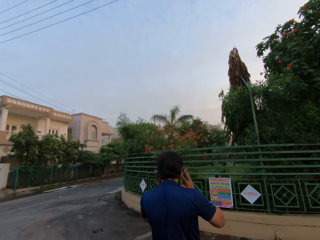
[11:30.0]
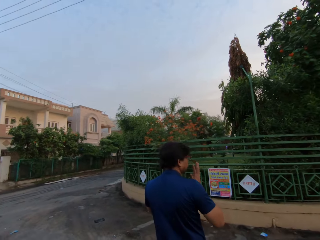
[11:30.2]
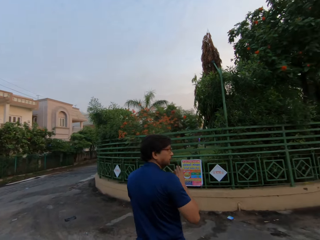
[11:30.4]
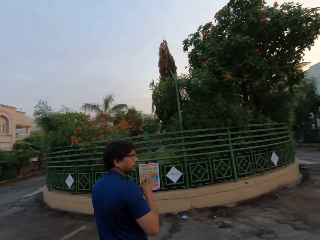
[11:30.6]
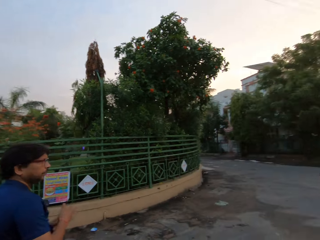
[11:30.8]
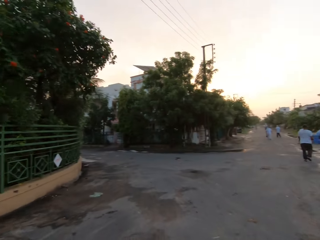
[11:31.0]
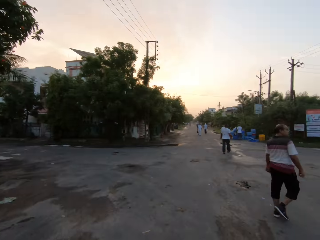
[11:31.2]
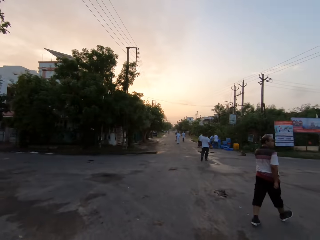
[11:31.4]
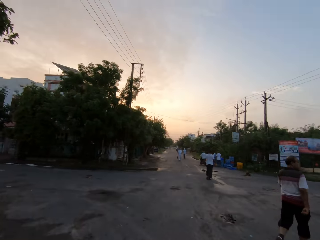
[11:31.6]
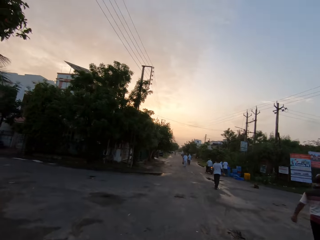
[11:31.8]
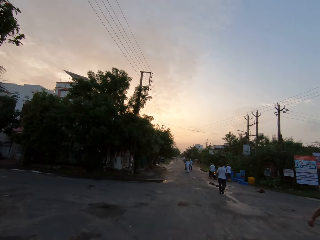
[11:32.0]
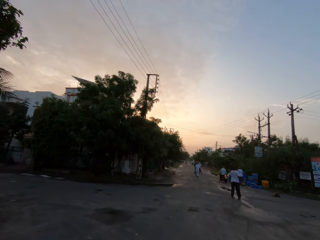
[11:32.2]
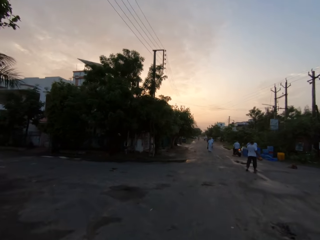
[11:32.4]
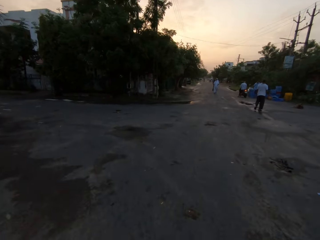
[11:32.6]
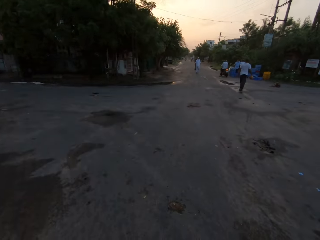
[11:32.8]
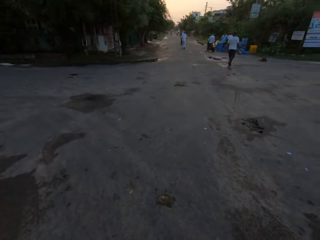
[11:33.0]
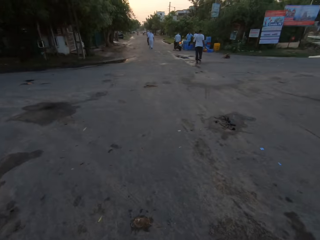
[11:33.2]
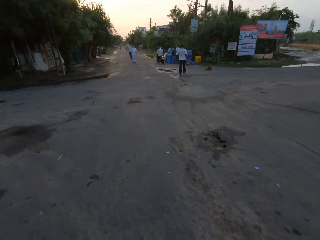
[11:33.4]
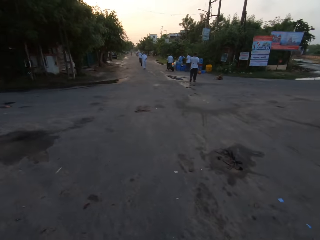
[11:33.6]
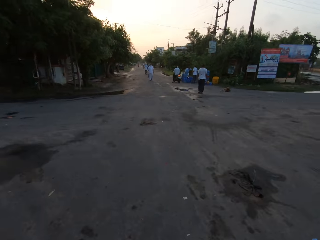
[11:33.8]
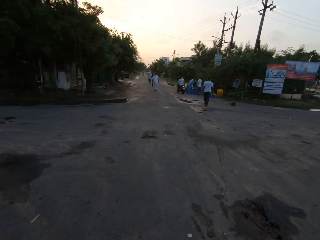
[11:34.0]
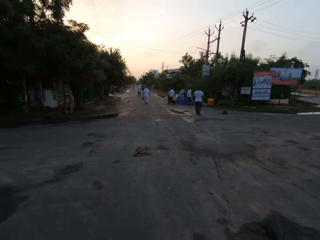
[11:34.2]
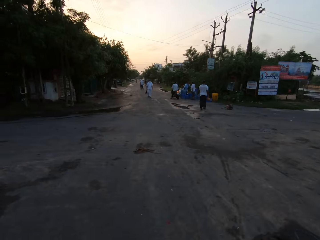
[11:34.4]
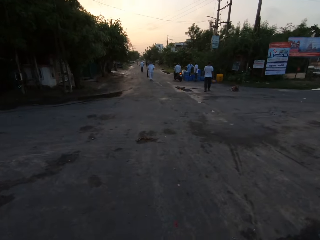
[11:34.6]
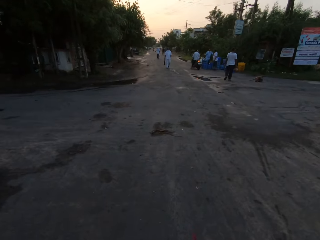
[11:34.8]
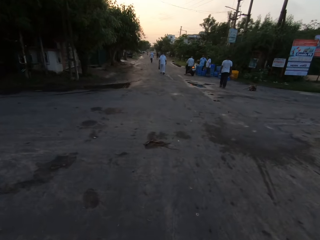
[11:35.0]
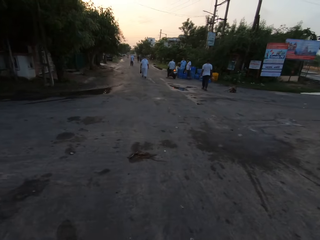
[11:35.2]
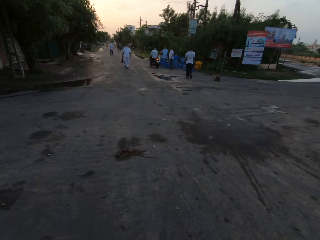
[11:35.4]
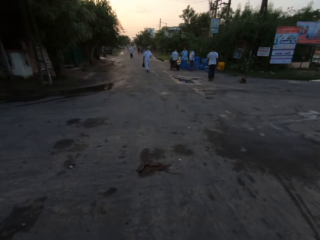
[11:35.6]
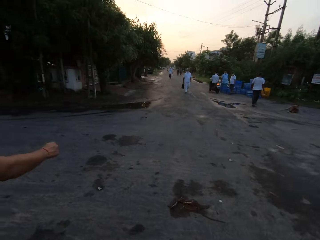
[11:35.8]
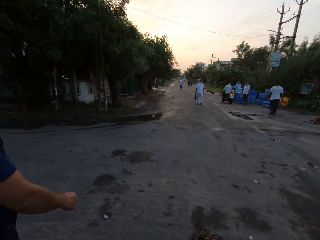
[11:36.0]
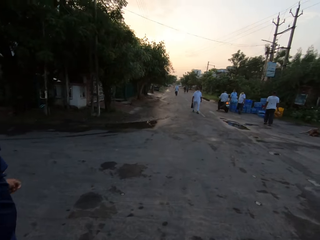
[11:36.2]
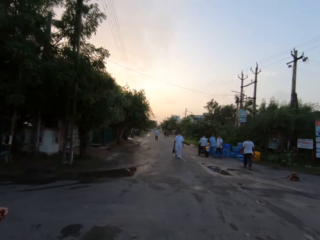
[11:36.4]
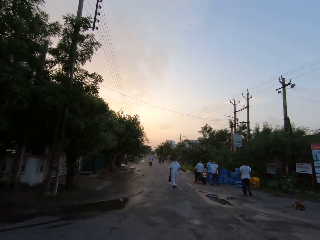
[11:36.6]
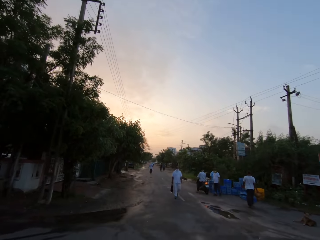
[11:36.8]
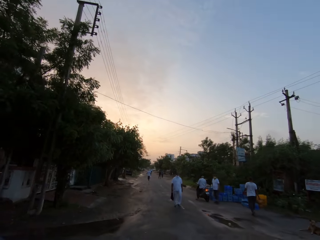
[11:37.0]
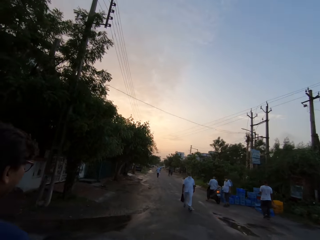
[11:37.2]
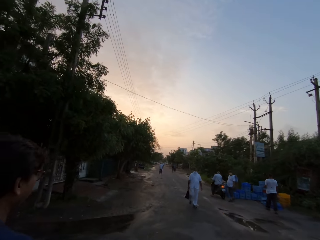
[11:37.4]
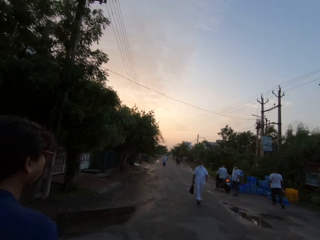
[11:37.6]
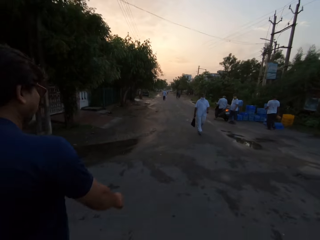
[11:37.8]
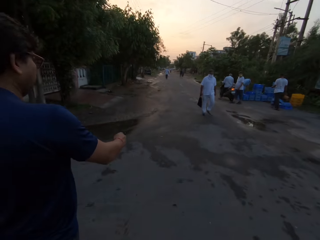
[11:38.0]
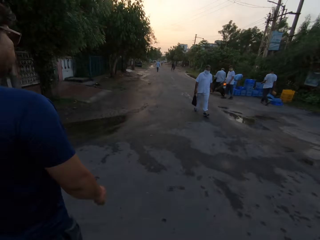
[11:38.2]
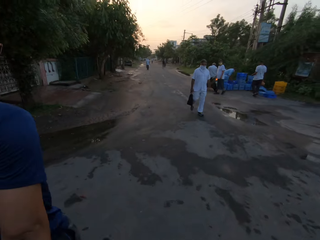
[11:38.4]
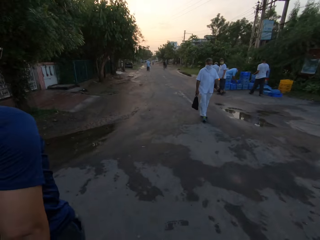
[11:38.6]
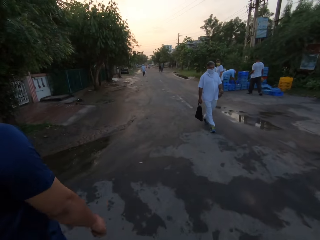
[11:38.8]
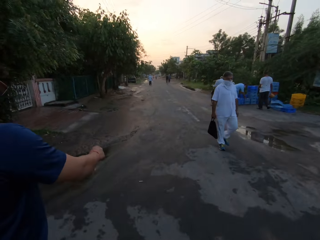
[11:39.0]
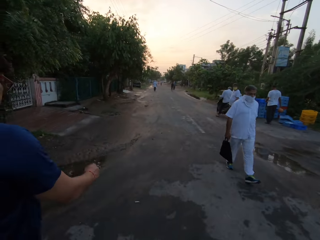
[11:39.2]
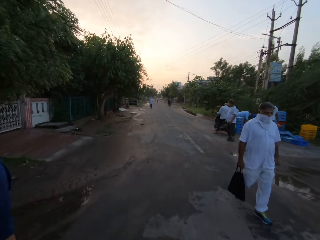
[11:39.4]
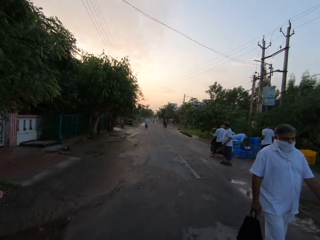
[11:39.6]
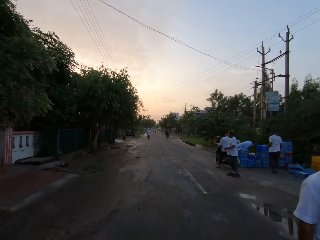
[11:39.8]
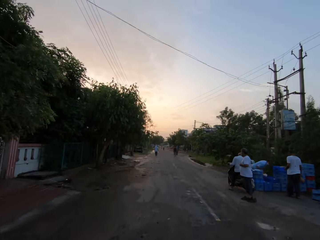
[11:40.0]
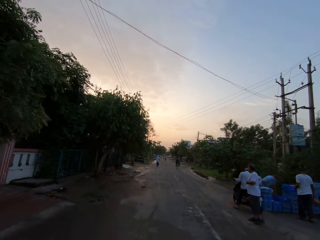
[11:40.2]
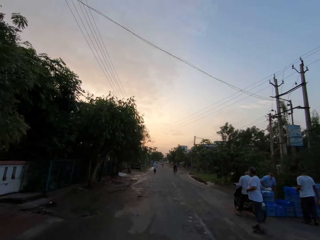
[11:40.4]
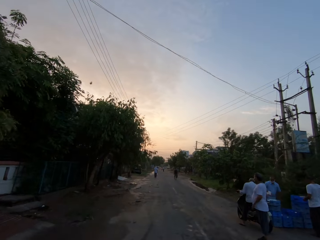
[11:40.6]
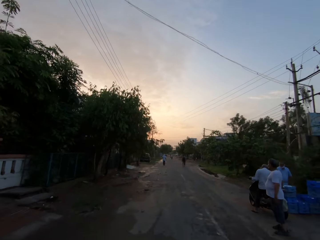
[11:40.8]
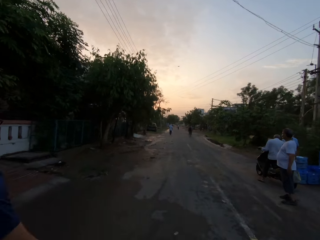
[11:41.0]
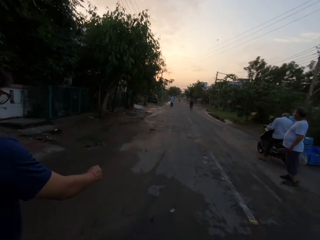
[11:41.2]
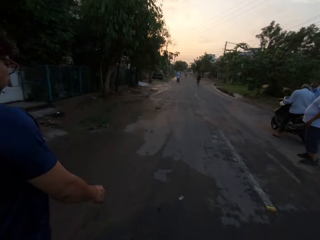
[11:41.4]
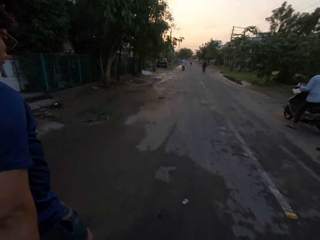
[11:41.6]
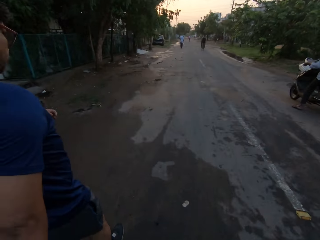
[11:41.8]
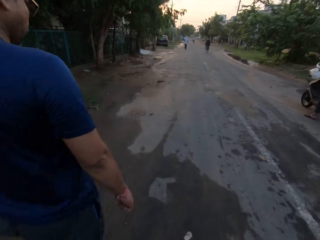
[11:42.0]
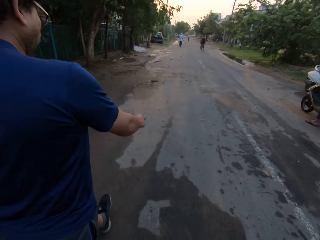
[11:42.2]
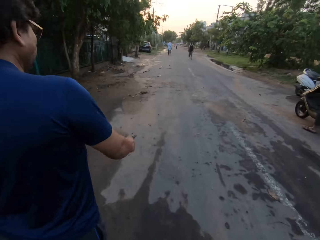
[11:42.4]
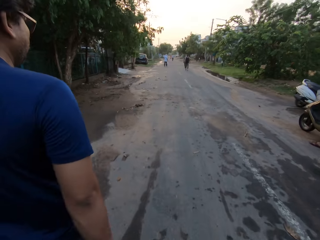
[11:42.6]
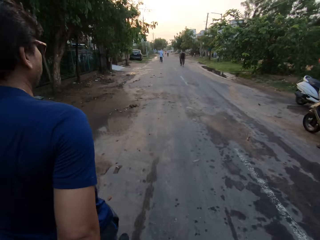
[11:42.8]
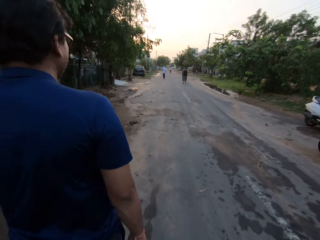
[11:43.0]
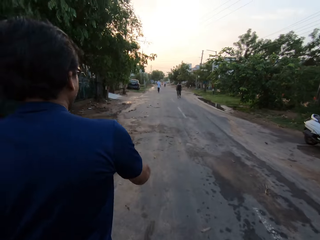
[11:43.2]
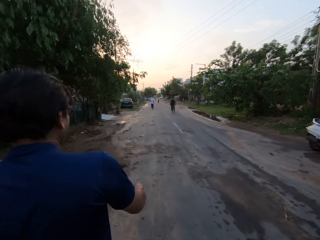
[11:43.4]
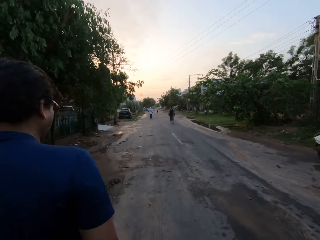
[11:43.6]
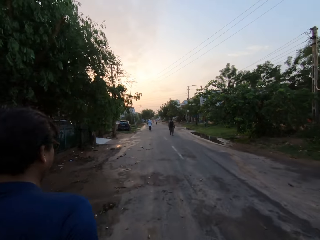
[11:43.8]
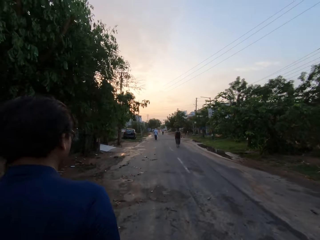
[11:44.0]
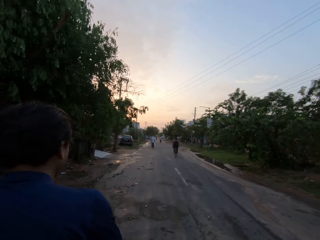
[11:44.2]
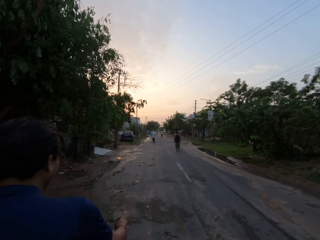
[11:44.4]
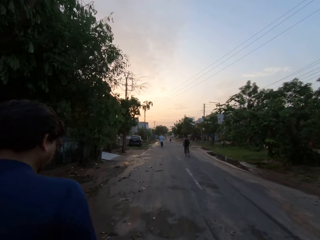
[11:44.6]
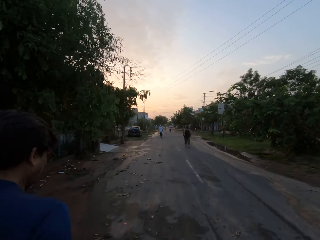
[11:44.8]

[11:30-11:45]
The man raises both hands. Another man holds his face with both hands. The camera wearer turns towards a group of people on the road. They walk towards the group of people on the road. They interact with the other man. Another man walks with a hand bag on his right hand. The camera wearer walks past a man on the road. They walk past a group of people on the road.

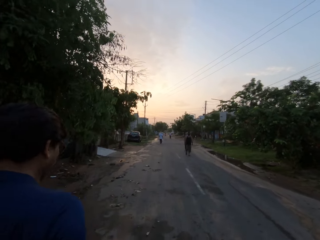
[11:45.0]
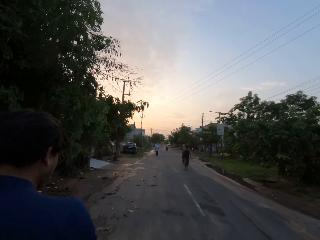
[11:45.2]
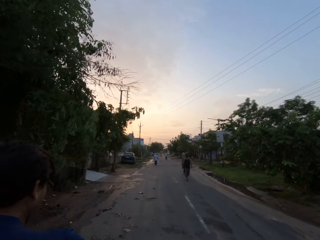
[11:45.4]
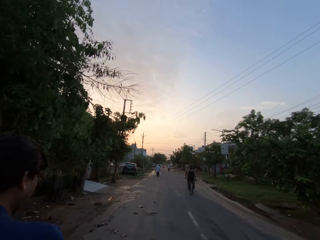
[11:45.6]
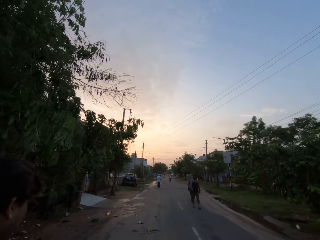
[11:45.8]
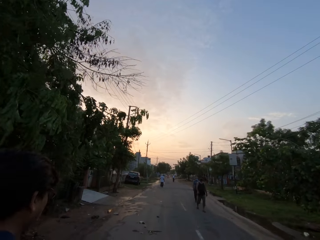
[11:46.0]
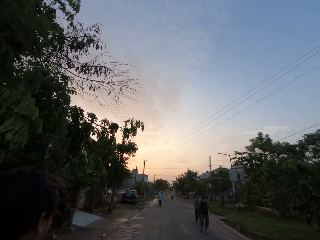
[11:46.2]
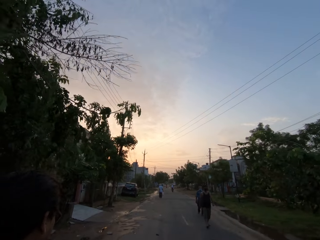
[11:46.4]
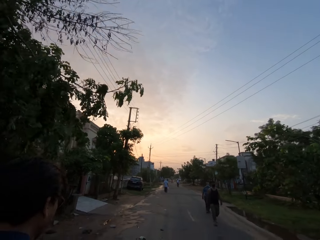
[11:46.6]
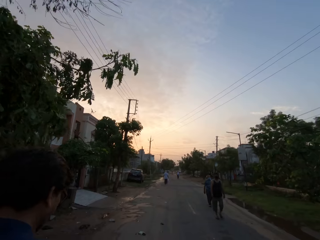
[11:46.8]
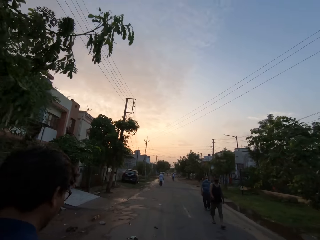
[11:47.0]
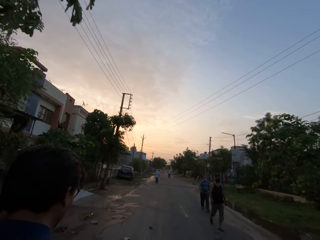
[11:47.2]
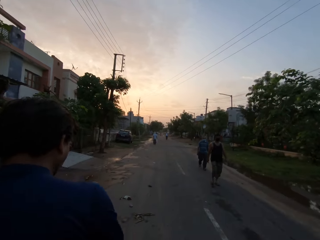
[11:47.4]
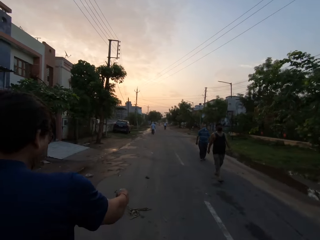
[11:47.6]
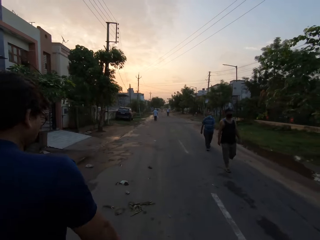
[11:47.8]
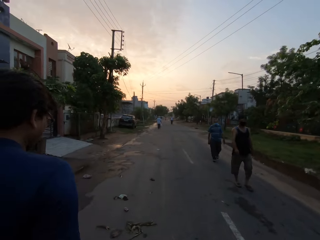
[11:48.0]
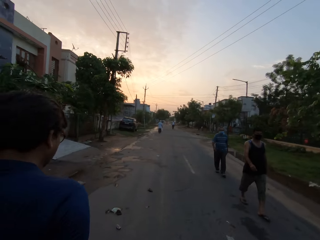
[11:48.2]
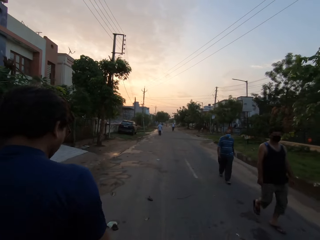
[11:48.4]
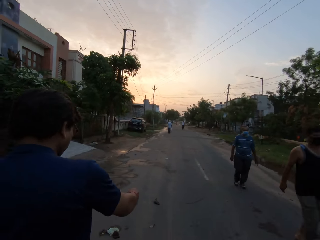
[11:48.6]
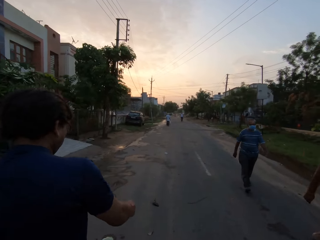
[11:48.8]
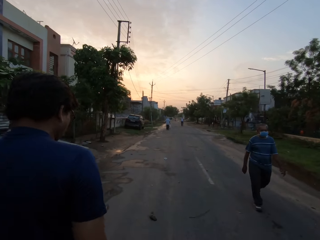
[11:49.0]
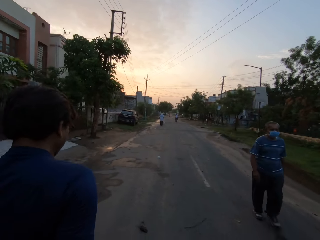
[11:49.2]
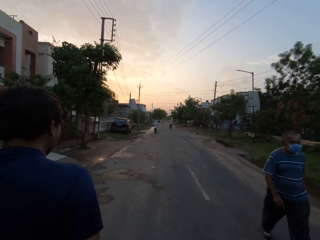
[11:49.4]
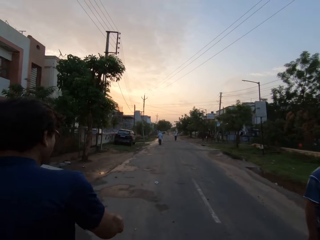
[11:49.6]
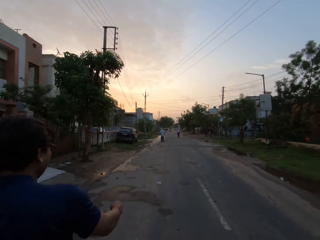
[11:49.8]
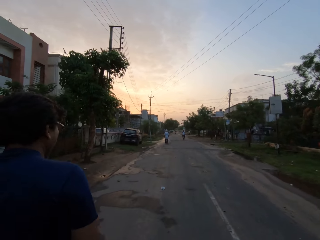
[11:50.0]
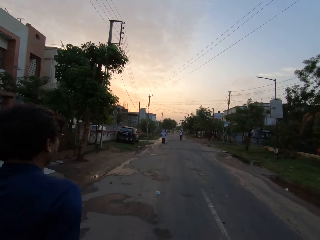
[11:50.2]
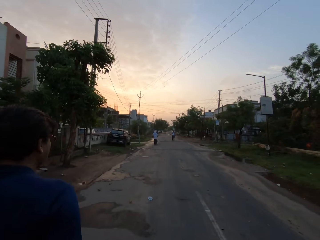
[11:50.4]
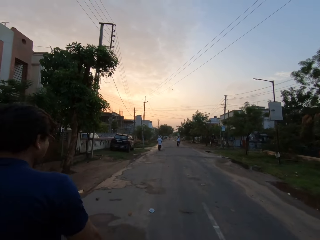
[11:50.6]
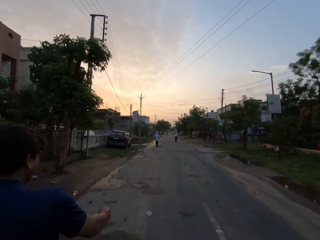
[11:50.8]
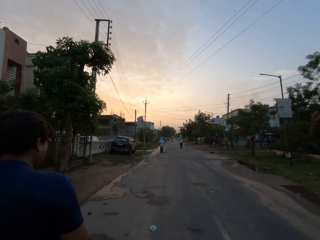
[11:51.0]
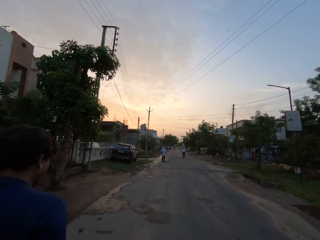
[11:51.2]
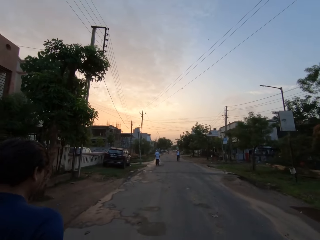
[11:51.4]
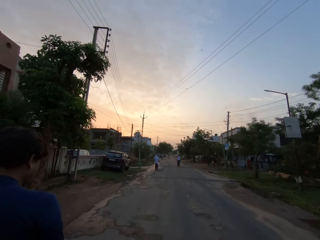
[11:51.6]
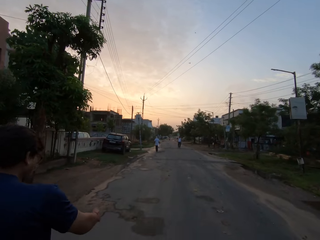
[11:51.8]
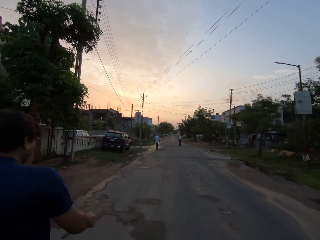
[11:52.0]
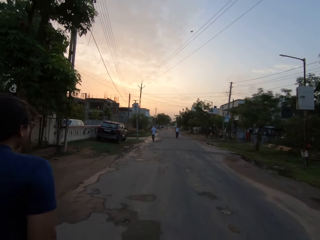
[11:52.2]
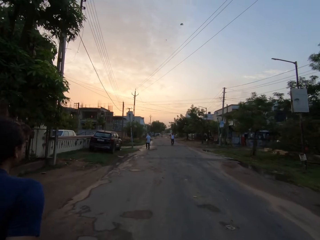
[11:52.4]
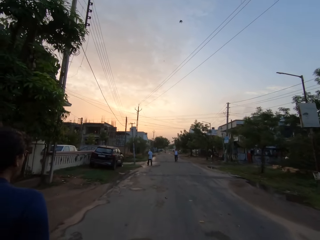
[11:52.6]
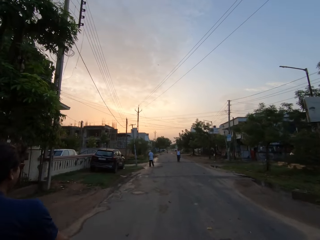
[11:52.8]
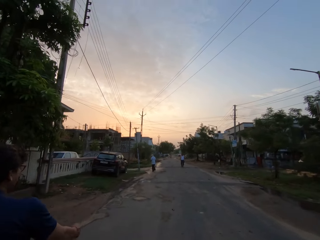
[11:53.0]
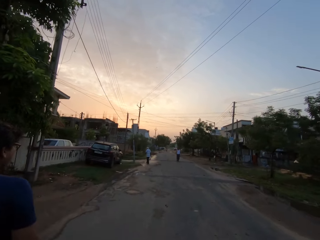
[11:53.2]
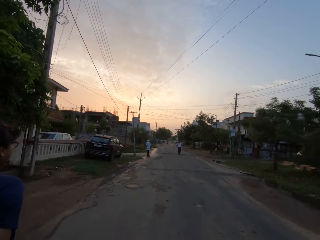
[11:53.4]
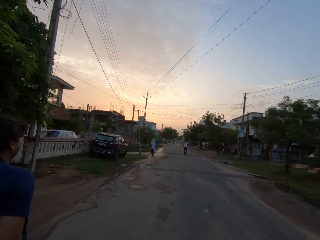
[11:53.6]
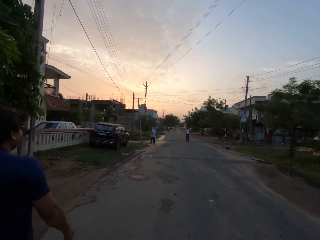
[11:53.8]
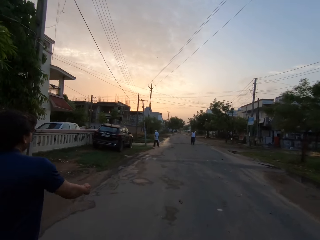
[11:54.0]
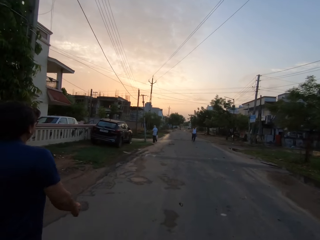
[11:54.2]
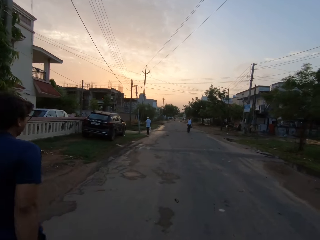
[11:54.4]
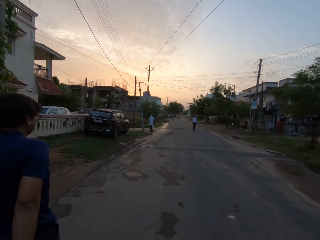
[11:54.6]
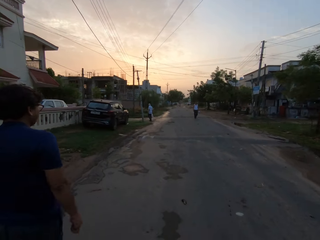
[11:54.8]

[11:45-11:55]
A man walks towards the camera wearer. The camera wearer walks past a man on the road. They walk past another man on the road.
